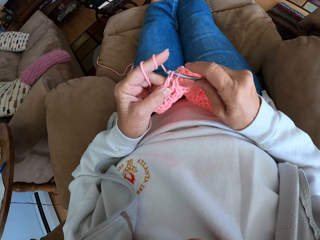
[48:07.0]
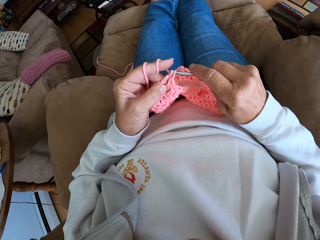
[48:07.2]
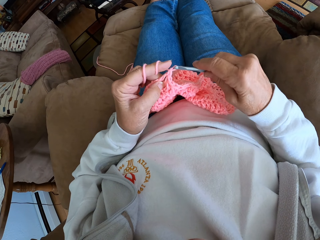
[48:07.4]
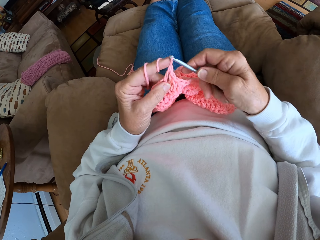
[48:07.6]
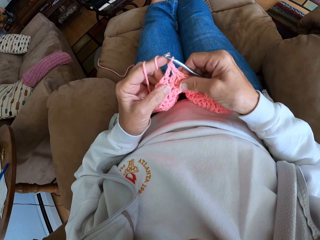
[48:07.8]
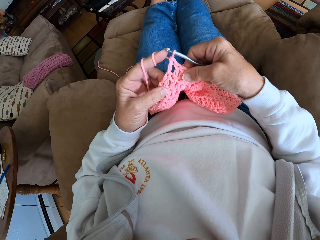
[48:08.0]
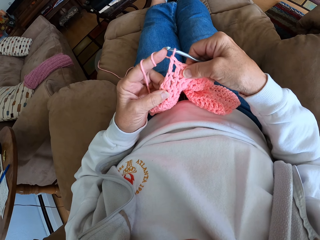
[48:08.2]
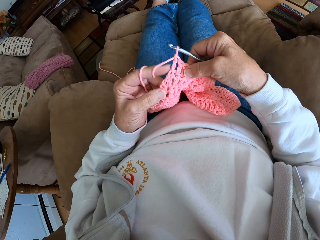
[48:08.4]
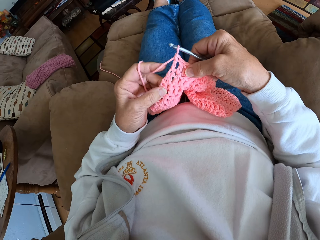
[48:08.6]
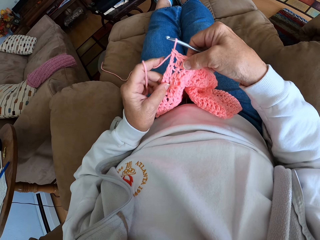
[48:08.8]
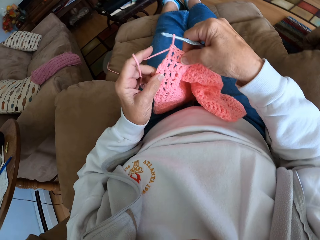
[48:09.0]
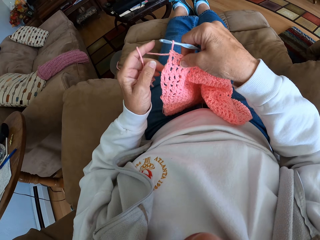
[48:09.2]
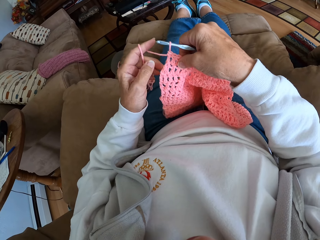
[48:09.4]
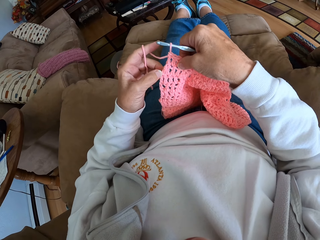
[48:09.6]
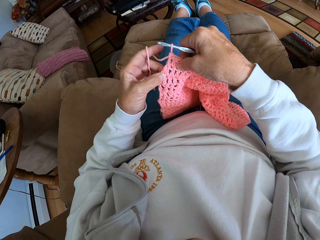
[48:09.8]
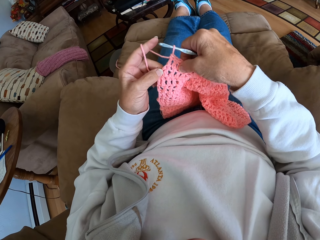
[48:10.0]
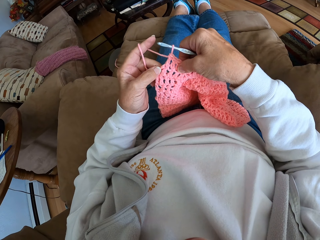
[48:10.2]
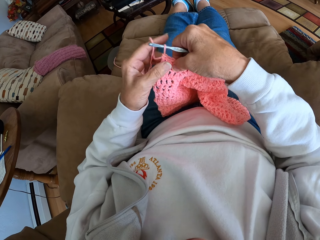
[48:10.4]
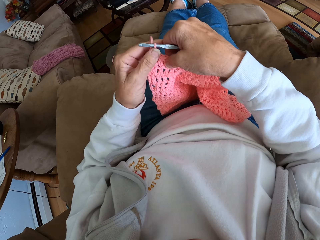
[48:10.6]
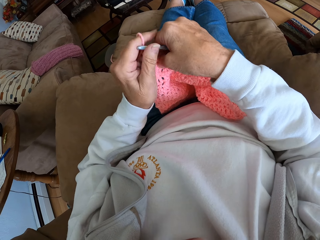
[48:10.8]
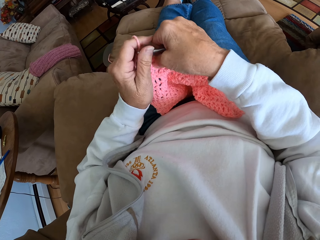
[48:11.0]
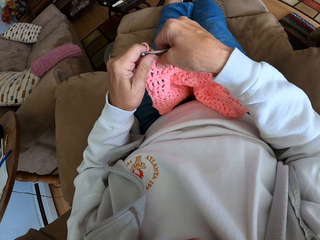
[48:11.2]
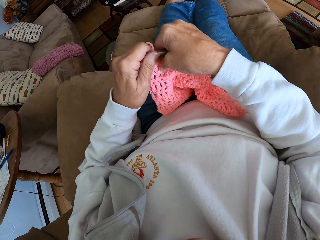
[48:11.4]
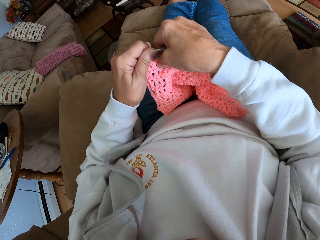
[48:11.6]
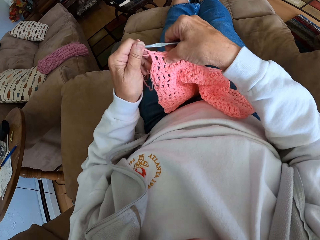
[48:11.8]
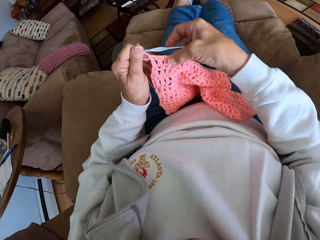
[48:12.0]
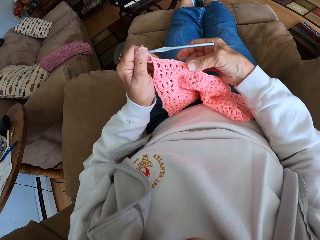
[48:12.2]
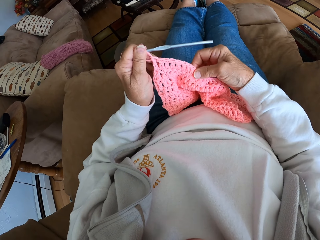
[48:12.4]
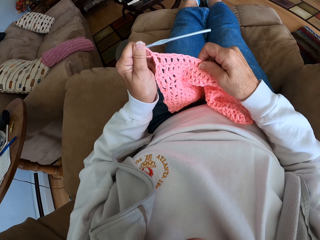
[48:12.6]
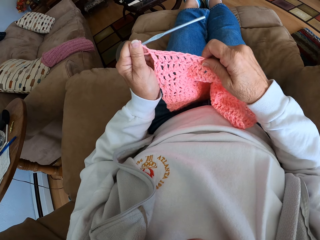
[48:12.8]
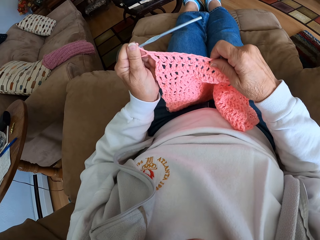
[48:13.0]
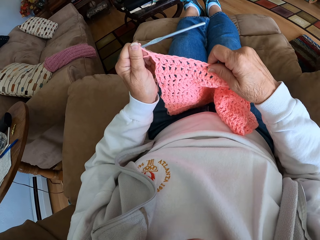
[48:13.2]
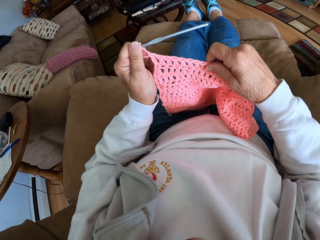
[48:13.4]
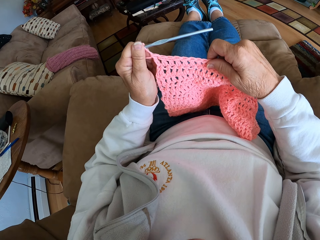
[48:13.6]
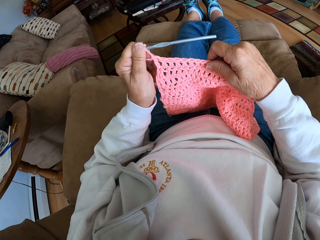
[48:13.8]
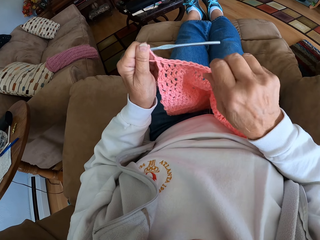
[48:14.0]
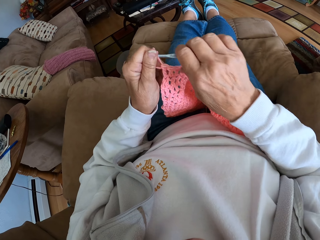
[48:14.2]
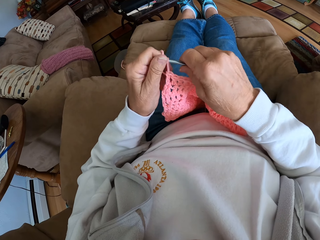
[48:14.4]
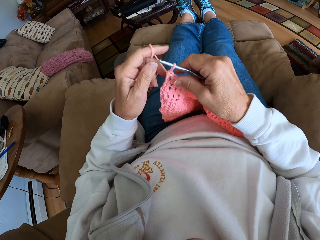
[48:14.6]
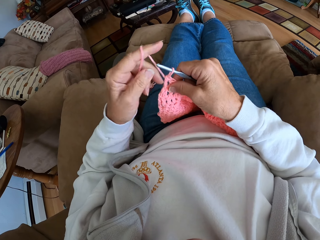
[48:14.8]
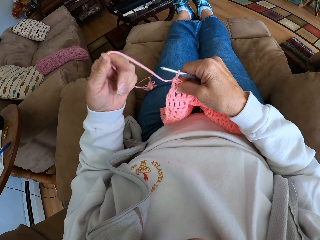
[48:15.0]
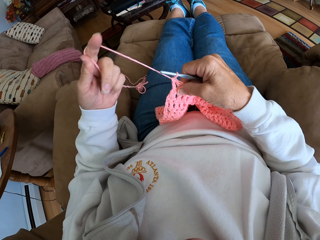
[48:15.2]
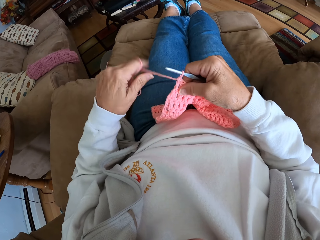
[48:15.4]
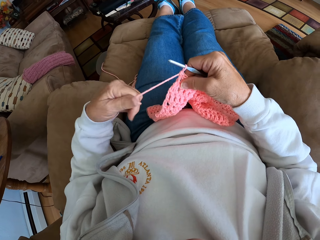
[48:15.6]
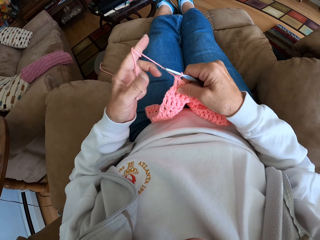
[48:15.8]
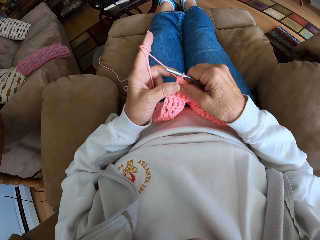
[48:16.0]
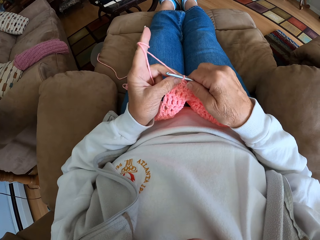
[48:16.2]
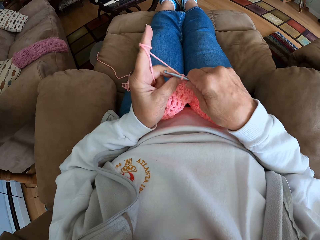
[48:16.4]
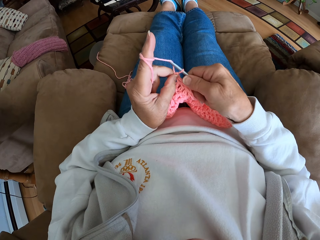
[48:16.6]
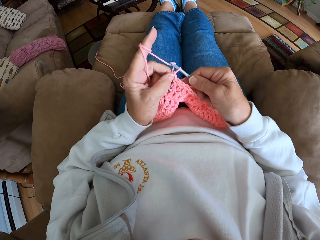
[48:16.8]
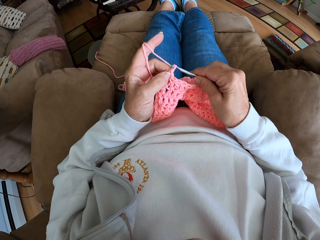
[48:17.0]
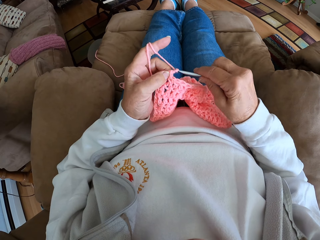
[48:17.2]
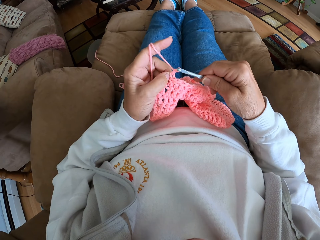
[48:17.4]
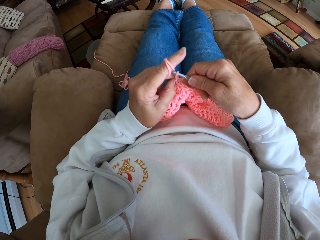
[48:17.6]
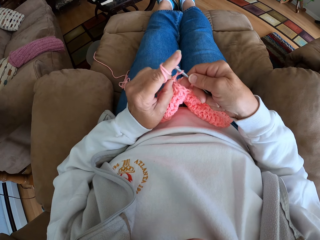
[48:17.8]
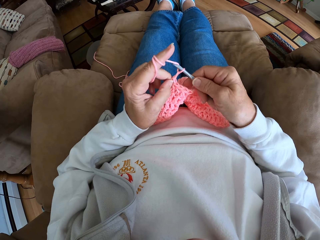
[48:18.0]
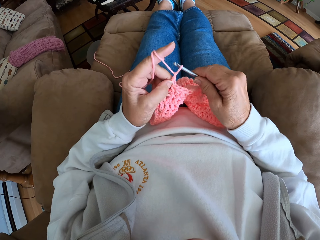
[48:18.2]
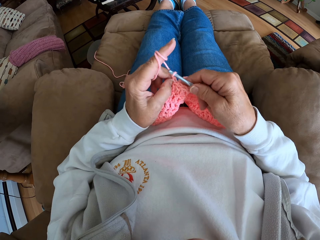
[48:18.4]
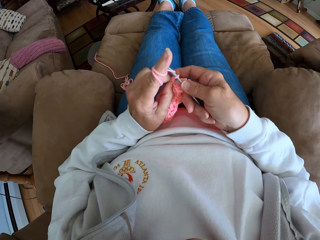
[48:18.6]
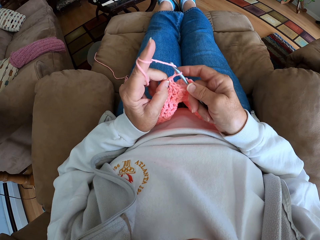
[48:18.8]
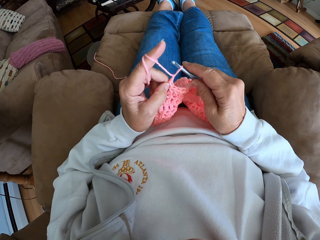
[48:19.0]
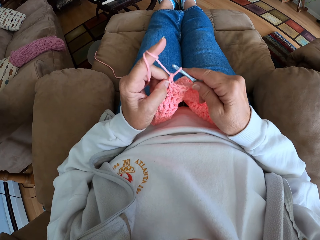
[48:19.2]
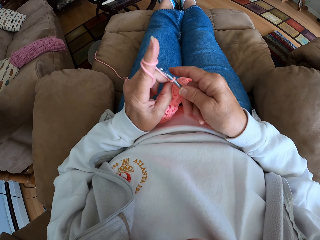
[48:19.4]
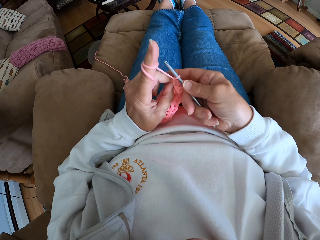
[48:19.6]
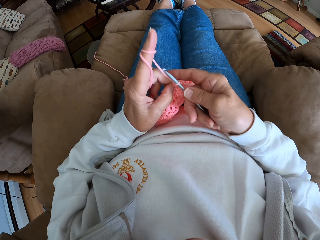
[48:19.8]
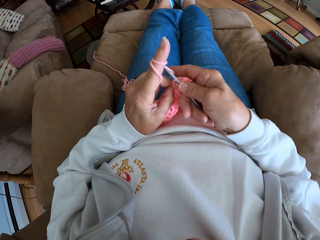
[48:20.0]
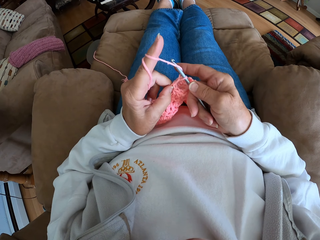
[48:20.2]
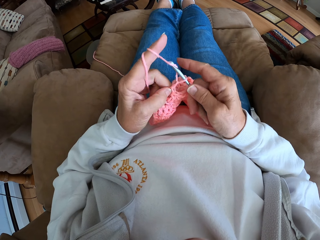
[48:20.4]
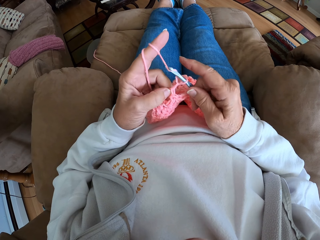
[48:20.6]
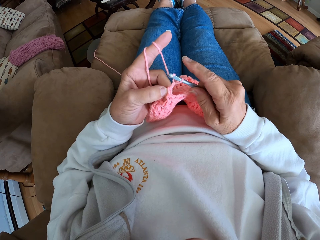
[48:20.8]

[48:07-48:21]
The camera wearer looks at the cloth. She stretches the crochet clothing. She holds the cloth and crochet hook. She rolls in more thread with her index finger. She crochets the cloth.

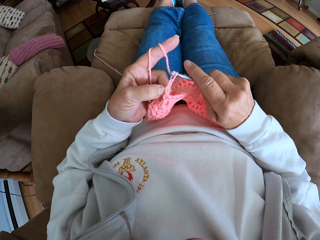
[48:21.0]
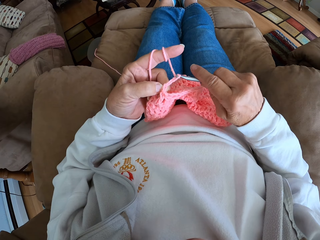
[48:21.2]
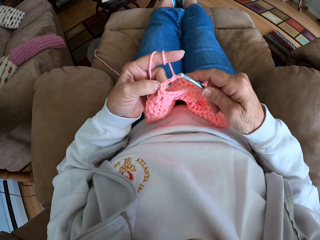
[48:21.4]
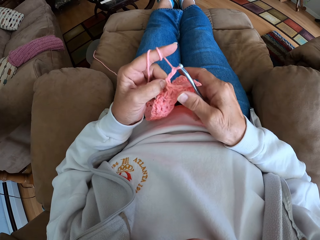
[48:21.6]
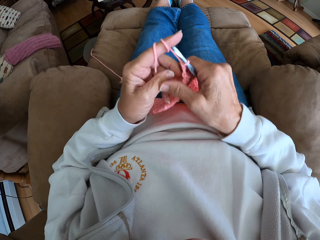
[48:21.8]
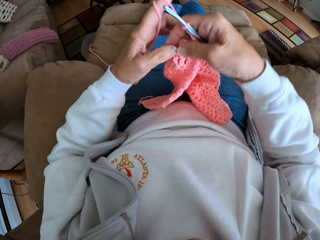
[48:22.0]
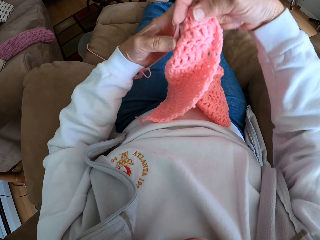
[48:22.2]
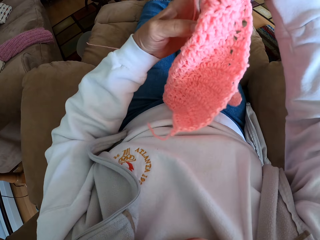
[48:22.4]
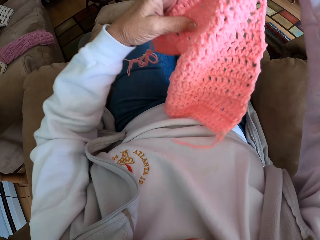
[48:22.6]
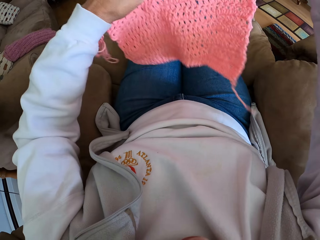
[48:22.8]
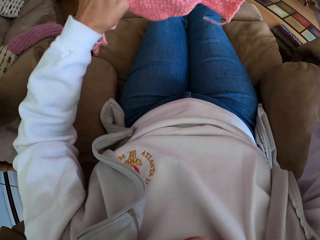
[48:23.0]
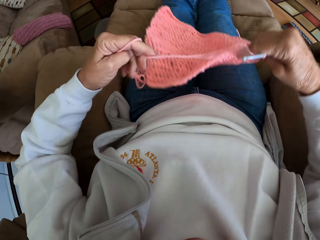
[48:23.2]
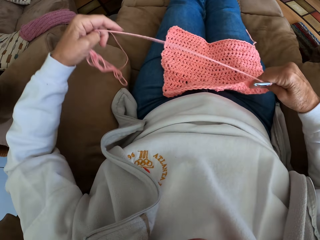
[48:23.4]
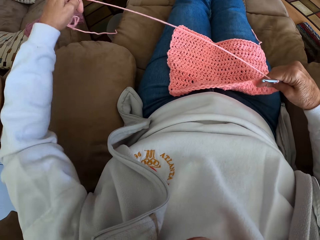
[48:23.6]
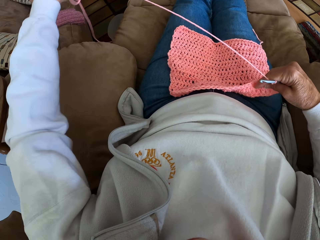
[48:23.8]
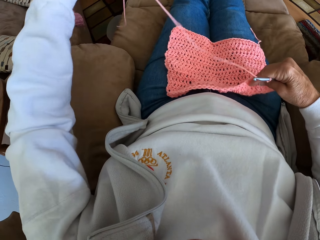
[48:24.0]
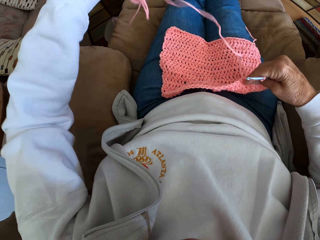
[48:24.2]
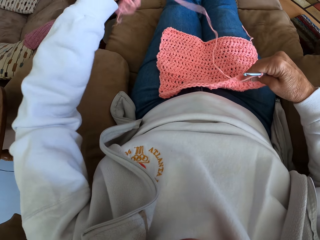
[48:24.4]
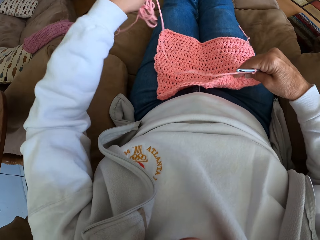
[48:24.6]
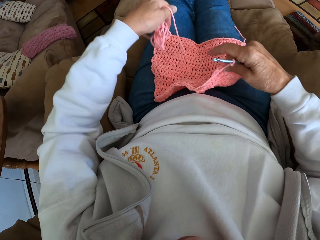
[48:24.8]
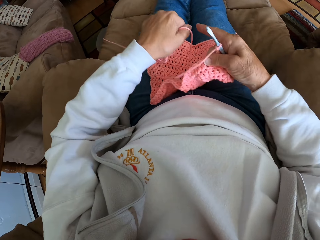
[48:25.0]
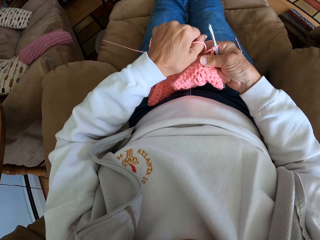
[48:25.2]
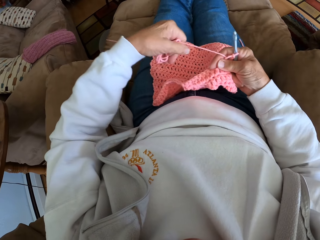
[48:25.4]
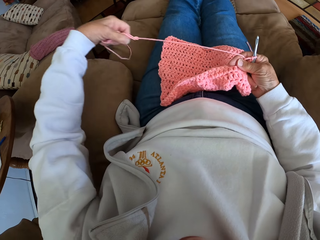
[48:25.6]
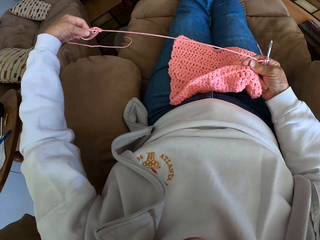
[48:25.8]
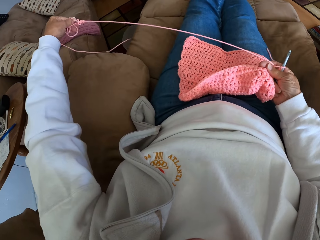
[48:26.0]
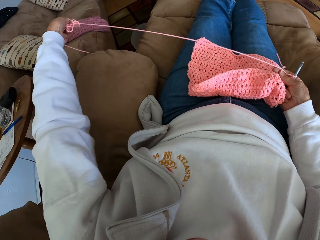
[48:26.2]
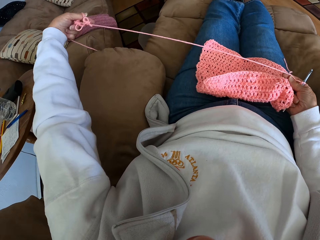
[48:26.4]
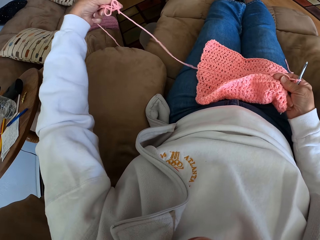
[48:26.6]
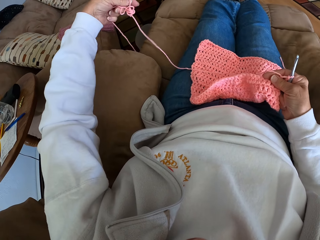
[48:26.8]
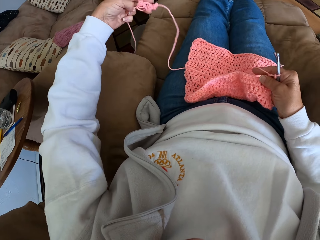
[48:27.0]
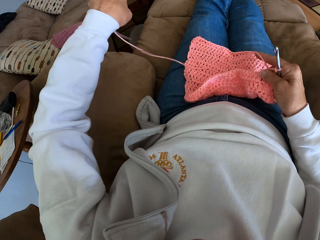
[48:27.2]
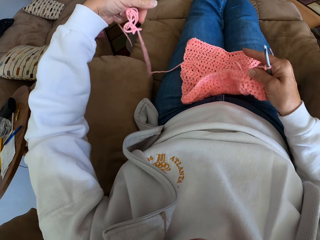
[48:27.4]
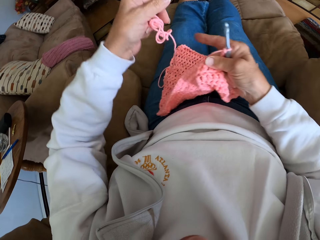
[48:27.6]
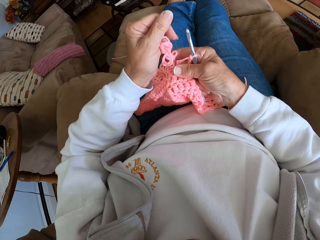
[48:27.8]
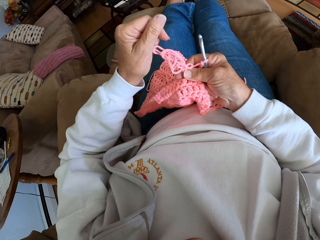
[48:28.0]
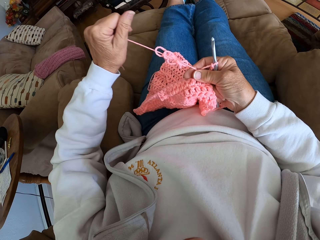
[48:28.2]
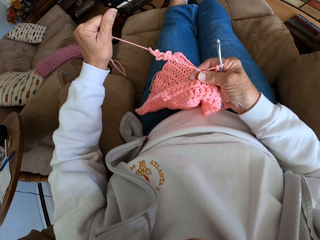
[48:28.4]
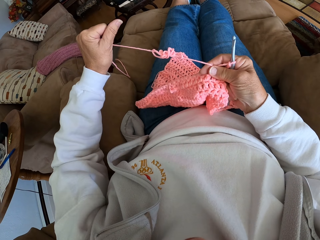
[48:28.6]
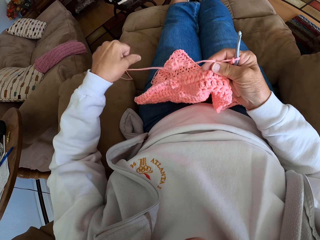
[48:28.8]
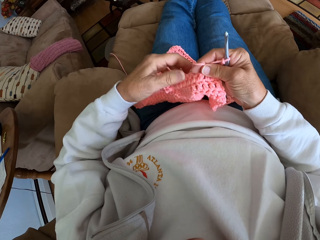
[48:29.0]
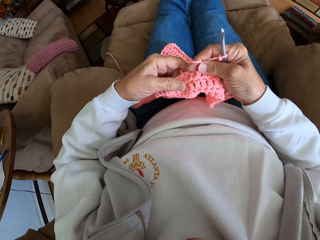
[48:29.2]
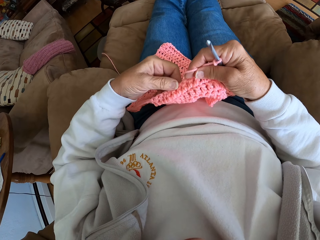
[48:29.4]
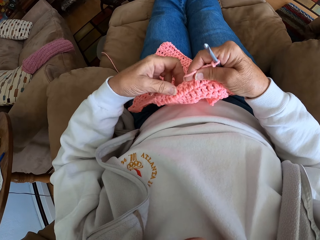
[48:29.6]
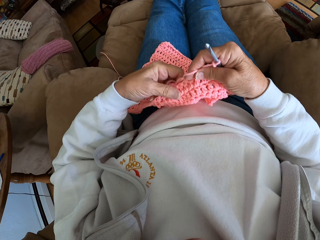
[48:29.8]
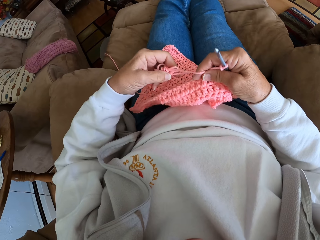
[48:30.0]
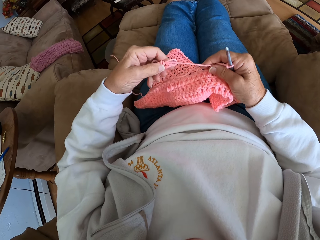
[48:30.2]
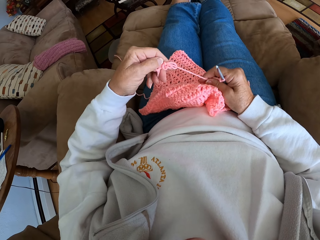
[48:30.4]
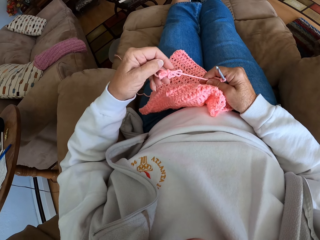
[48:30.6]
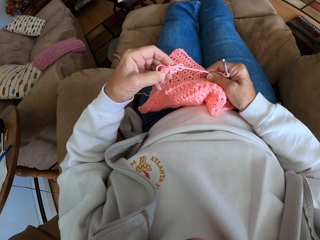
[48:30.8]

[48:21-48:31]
The camera wearer flips the crochet clothing. She places the cloth on her lap. She straightens the thread. She pulls out more thread with her left hand.
